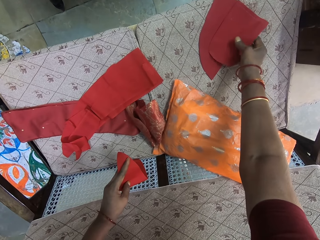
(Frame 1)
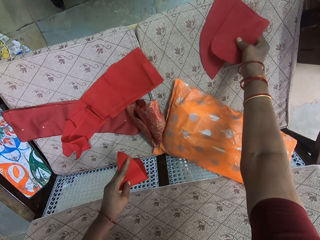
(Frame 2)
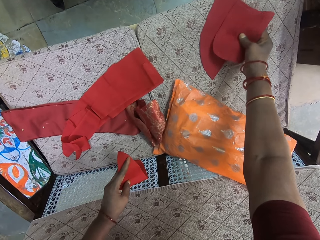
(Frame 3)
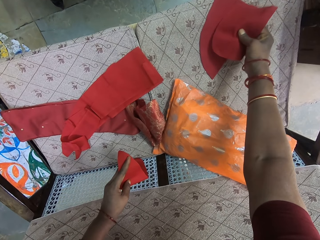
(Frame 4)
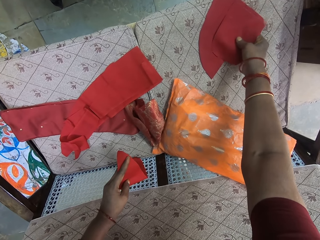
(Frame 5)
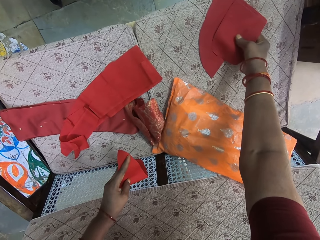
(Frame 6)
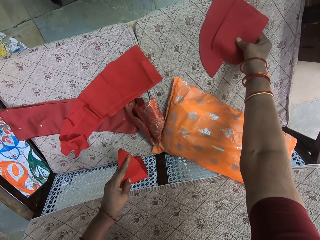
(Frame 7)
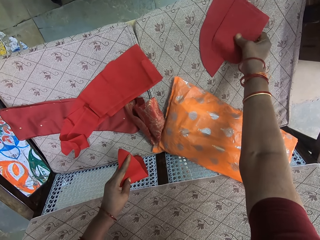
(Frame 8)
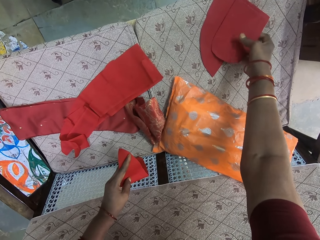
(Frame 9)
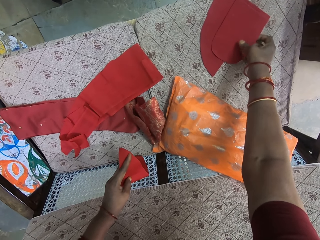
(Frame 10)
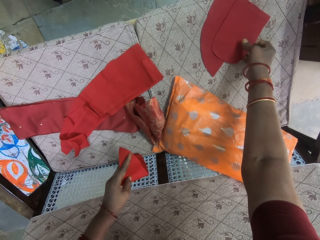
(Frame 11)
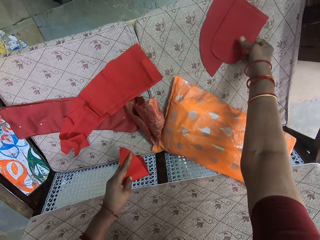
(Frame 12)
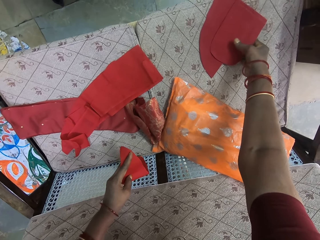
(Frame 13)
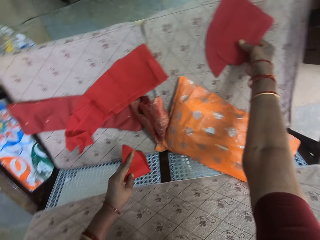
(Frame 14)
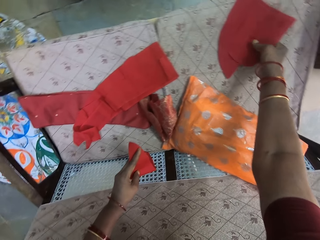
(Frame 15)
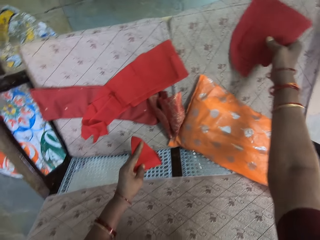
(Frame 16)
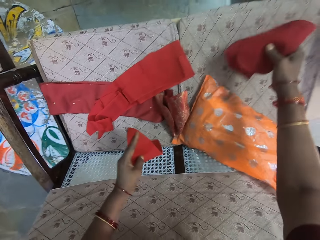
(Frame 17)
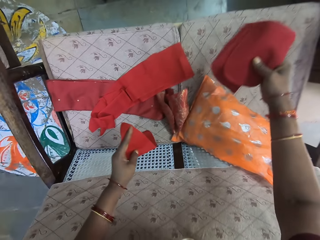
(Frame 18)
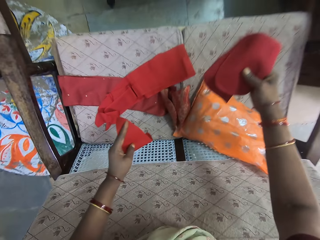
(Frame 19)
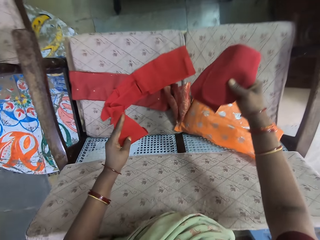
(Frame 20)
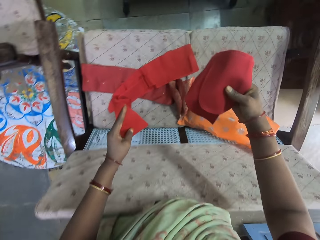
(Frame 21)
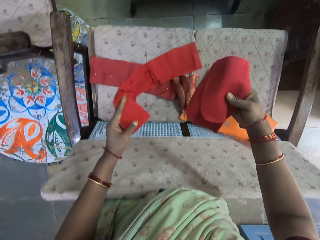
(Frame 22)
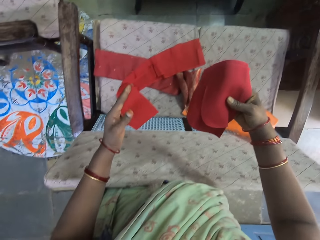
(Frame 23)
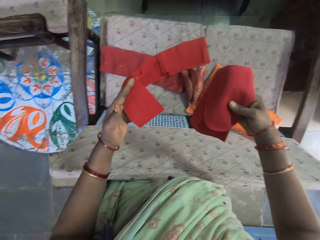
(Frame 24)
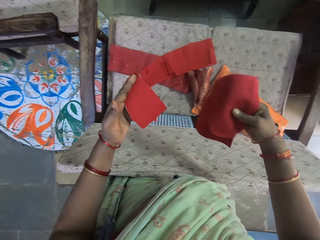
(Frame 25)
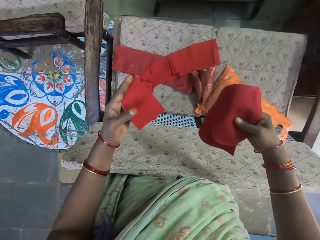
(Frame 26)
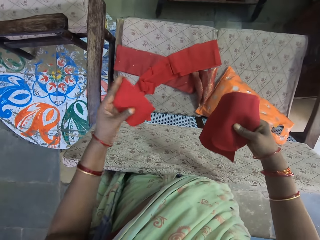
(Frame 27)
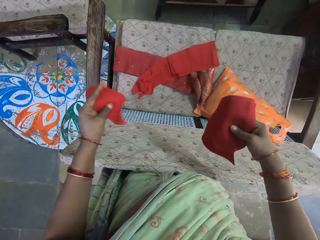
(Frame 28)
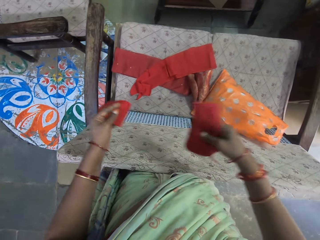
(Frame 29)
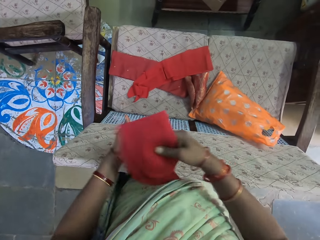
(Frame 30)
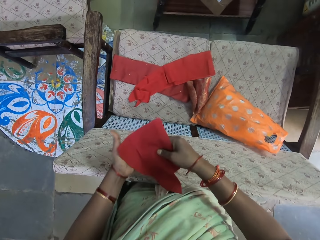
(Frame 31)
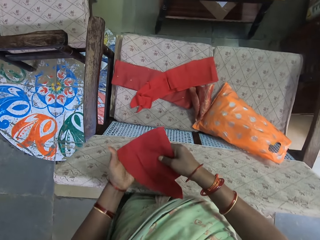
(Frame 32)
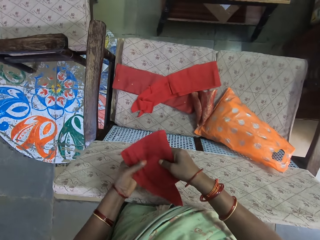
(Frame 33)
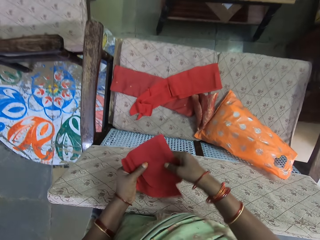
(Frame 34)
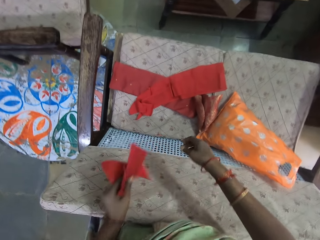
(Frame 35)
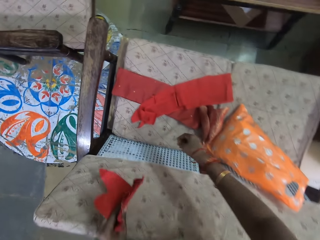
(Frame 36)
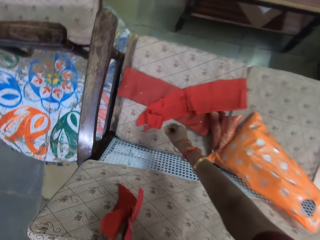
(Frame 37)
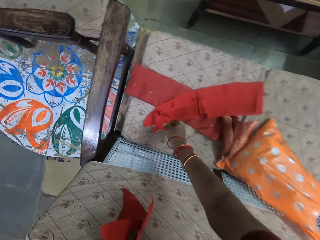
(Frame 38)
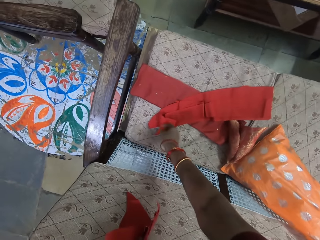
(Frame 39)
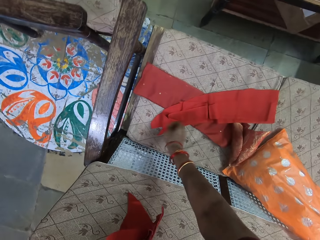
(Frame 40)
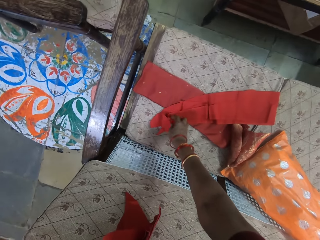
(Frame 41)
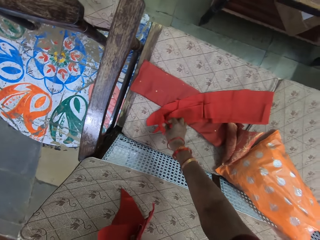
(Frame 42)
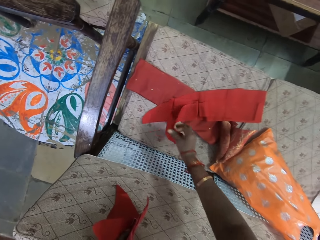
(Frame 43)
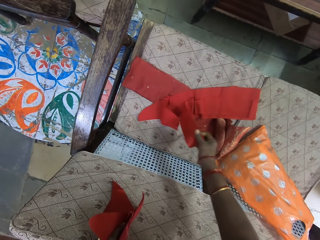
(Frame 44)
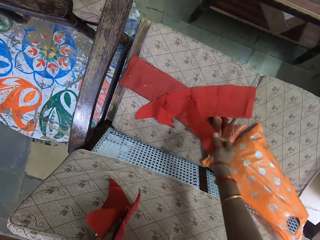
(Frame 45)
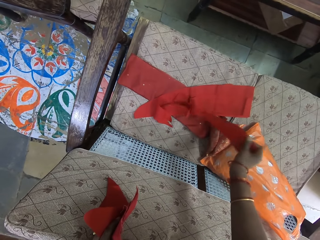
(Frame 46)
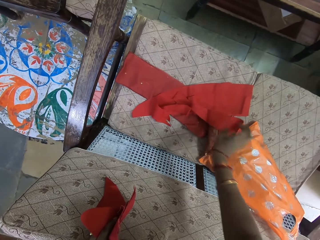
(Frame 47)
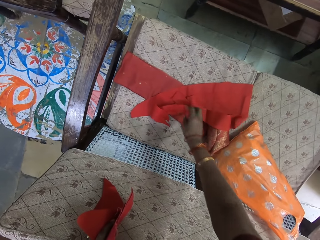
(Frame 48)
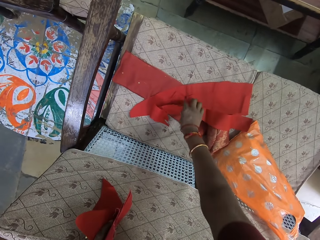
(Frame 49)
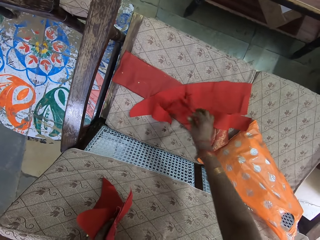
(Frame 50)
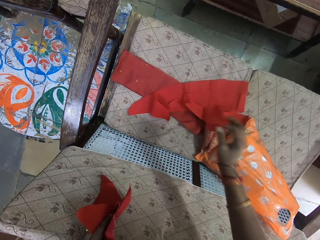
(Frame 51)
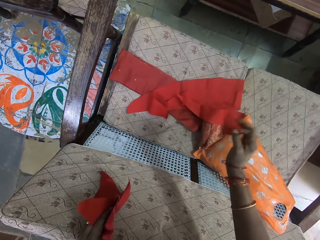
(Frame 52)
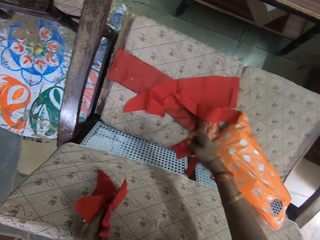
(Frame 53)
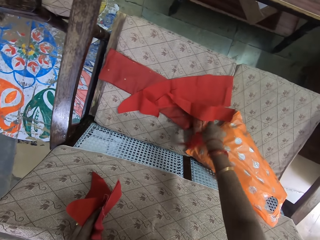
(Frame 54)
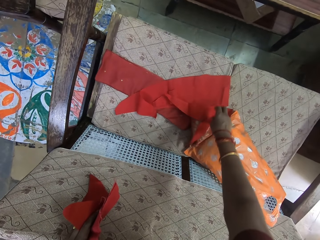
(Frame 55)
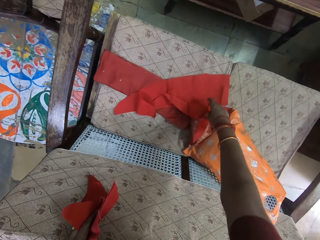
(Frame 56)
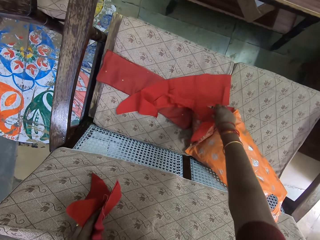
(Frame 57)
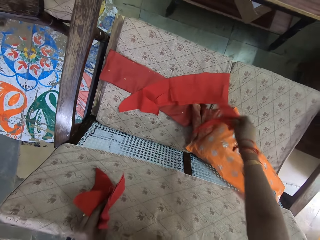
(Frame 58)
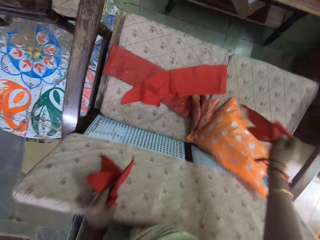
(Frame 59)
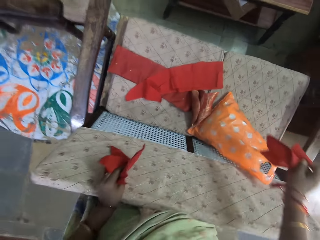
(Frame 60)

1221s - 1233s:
The camera wearer looks at the fabrics. They place the material on the other hand. They pick the material from the chair.

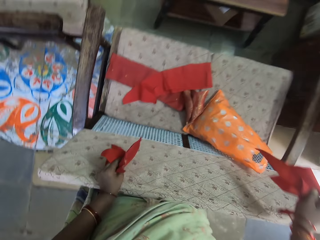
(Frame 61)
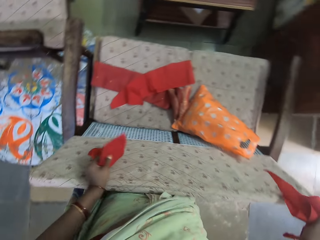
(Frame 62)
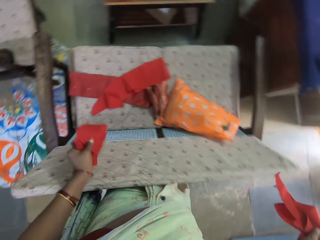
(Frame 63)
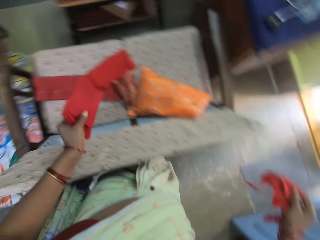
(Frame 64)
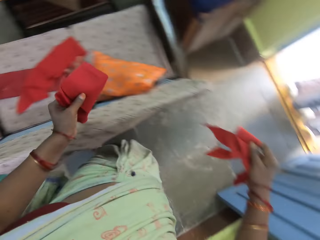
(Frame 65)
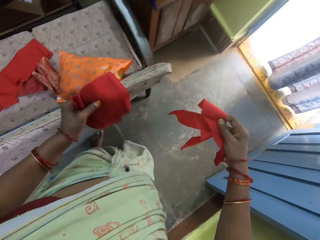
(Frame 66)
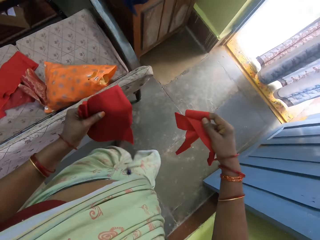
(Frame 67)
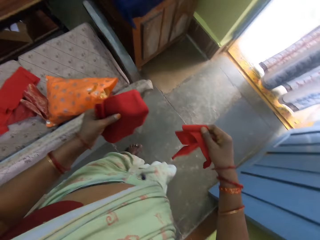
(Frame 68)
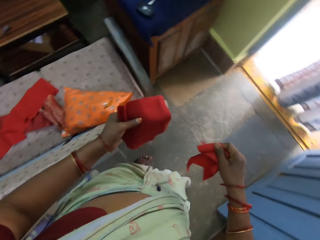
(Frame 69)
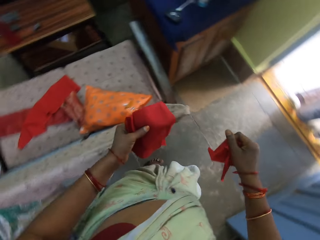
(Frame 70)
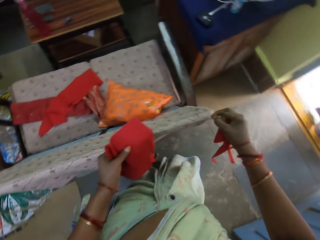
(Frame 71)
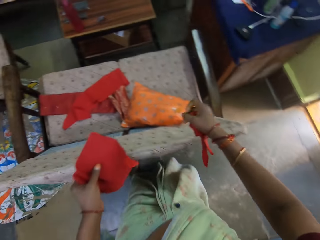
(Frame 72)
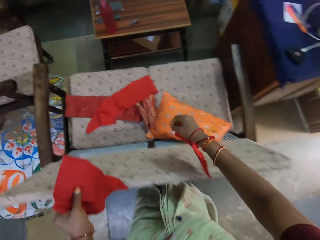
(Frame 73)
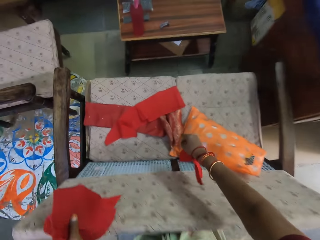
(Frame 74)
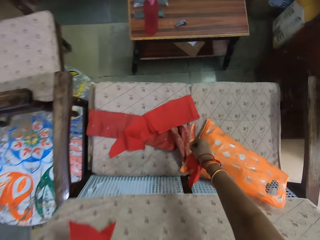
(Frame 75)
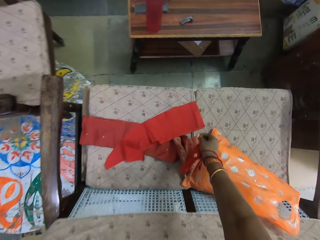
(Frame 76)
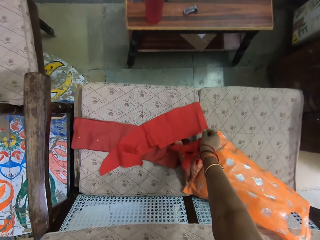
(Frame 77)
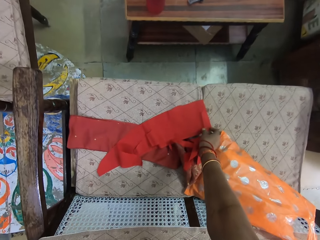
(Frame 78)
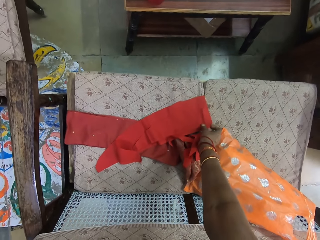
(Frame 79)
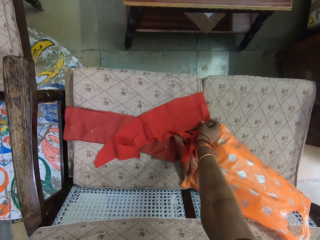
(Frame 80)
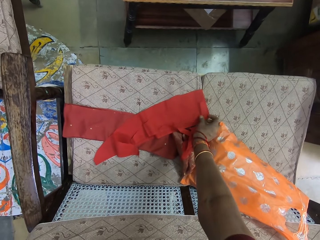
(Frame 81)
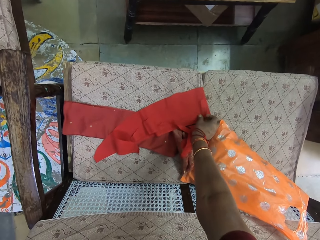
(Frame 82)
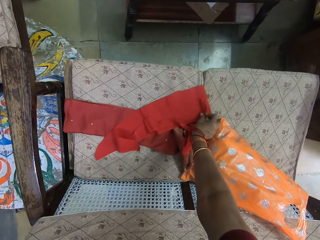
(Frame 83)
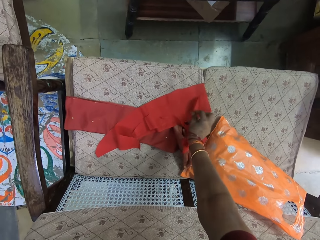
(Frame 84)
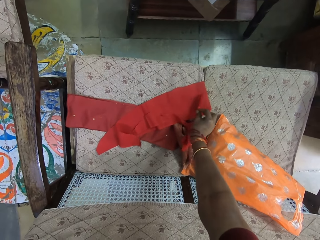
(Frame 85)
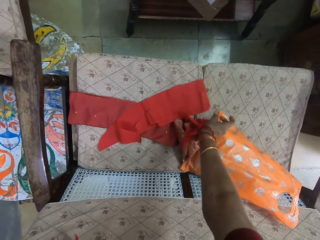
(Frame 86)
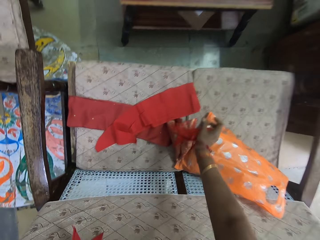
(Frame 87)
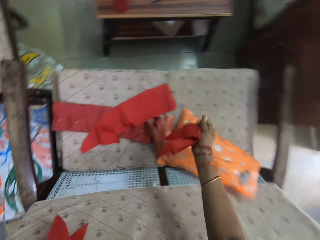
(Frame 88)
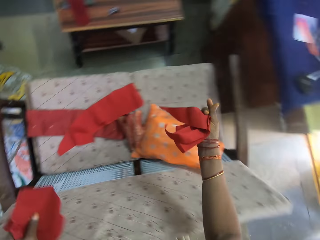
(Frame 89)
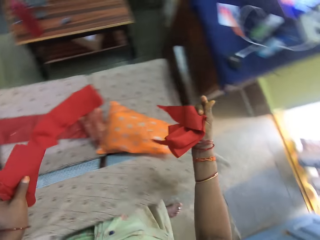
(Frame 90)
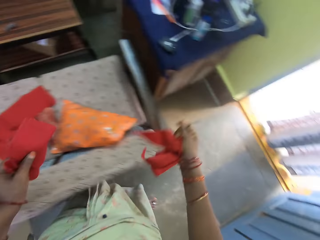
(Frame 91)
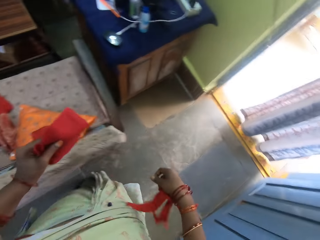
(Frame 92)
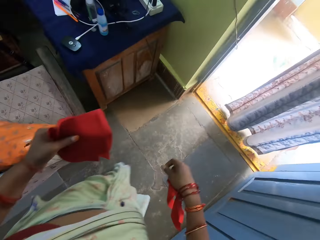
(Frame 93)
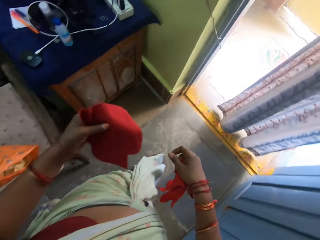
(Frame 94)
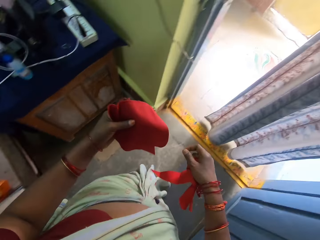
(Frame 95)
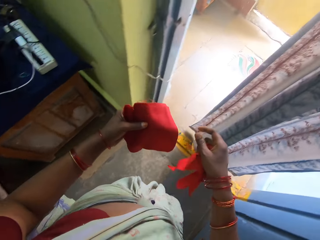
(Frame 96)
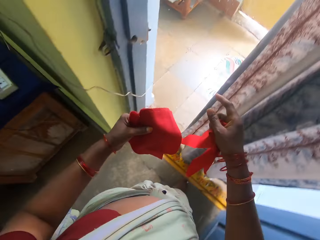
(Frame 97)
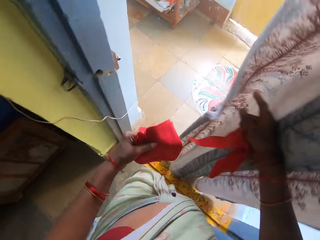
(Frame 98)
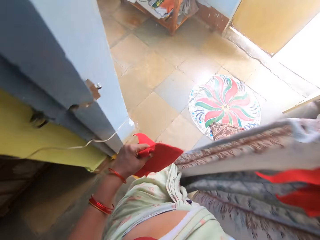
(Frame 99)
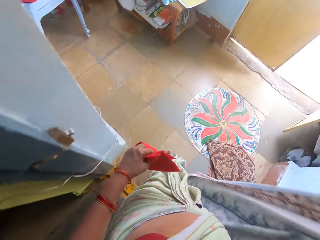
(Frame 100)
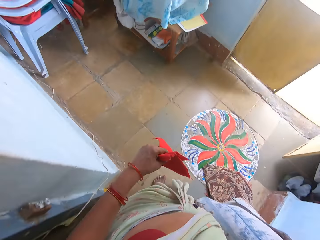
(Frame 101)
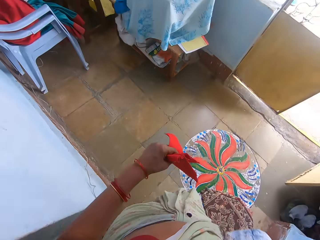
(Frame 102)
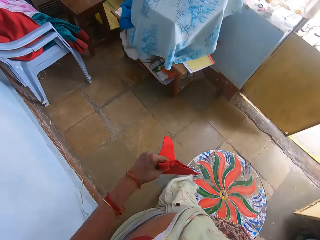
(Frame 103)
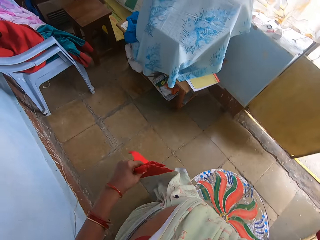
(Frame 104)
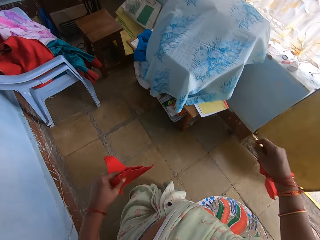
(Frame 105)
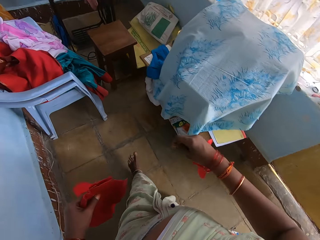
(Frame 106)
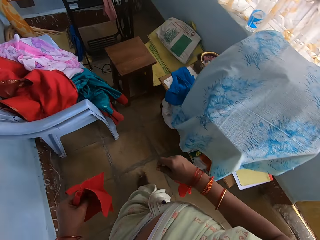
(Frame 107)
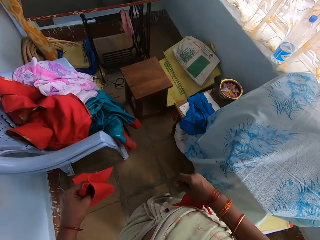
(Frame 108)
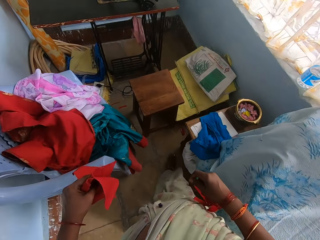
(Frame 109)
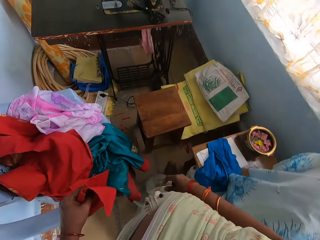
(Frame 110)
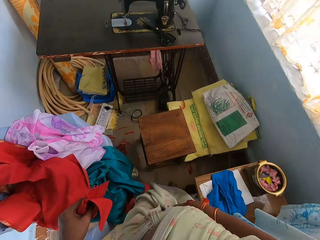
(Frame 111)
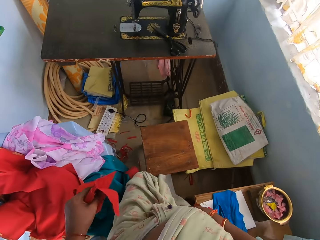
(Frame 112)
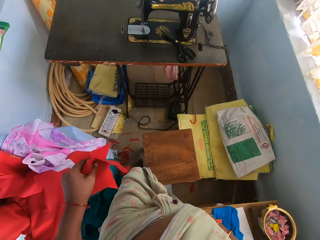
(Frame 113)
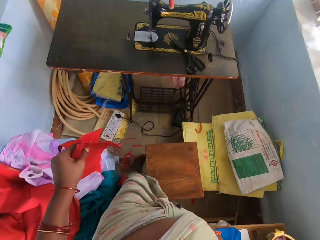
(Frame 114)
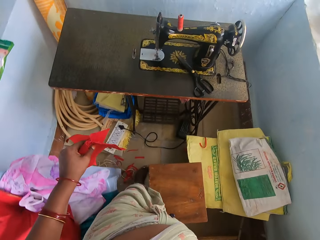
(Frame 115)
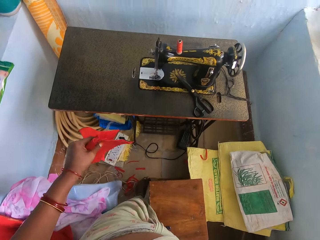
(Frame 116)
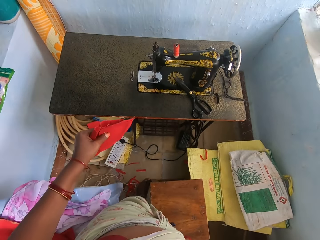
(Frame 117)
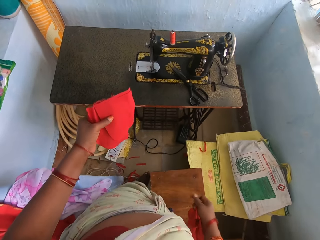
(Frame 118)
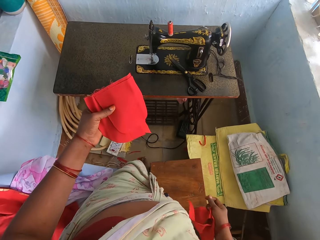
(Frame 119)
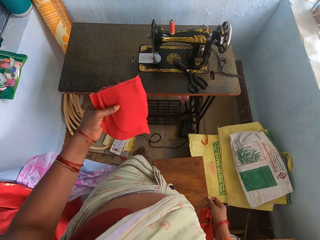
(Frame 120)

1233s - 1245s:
The camera wearer walks around the house. She touches the material on the chair. She picks the fabric. She walks around the house again. She moves the curtain with her hand. She walks around the house.
